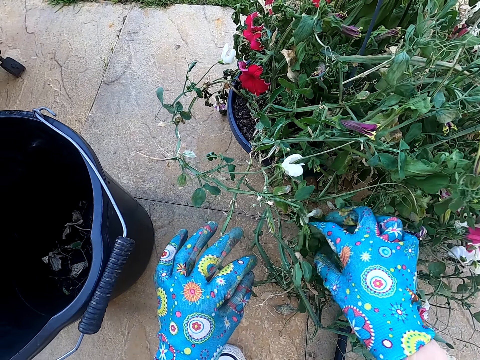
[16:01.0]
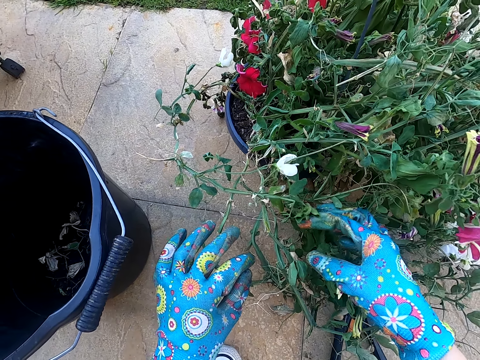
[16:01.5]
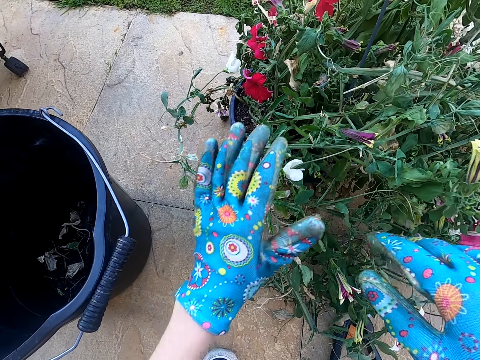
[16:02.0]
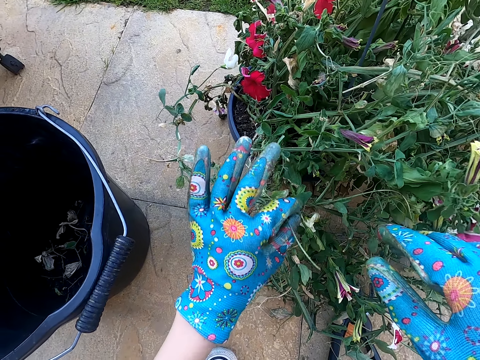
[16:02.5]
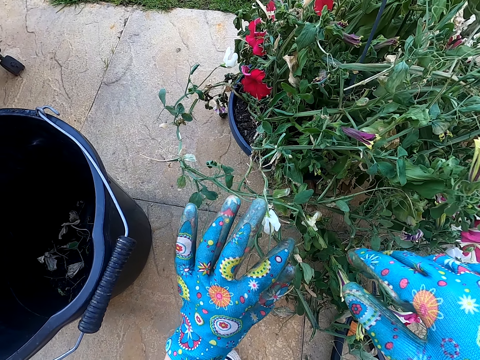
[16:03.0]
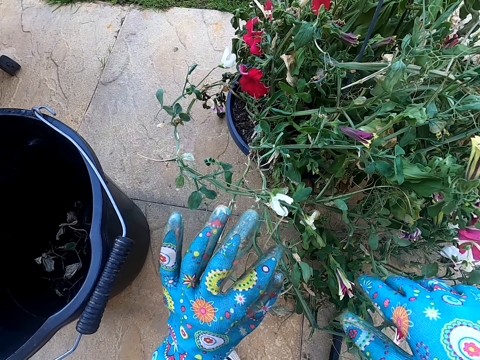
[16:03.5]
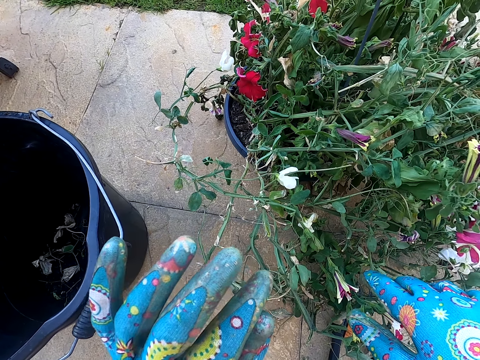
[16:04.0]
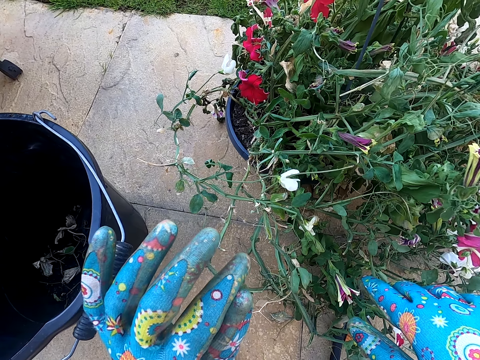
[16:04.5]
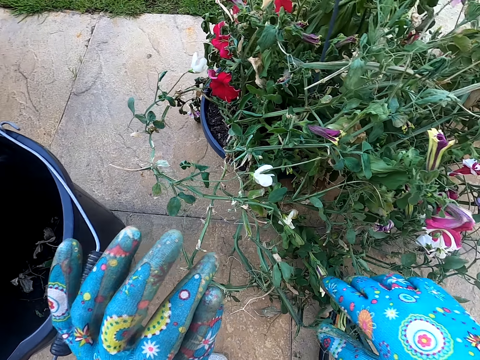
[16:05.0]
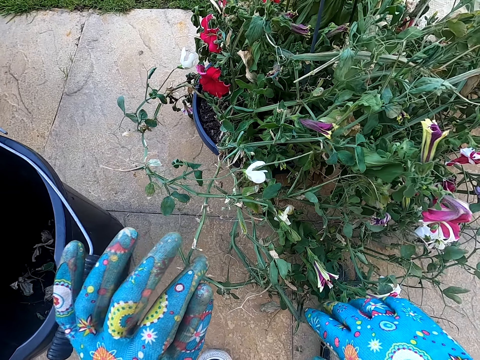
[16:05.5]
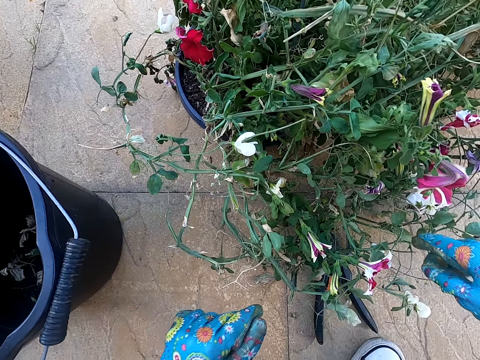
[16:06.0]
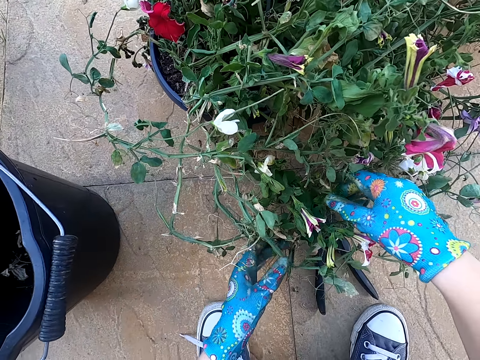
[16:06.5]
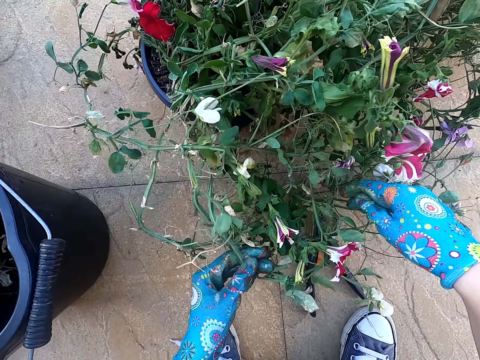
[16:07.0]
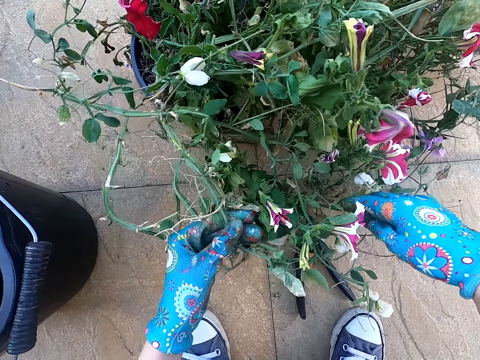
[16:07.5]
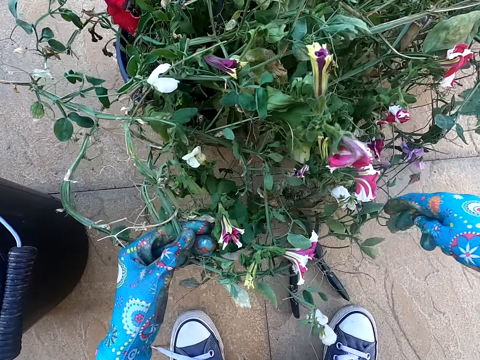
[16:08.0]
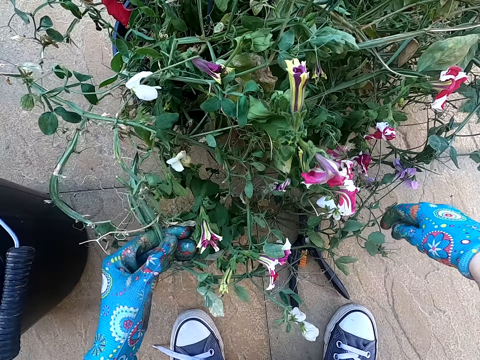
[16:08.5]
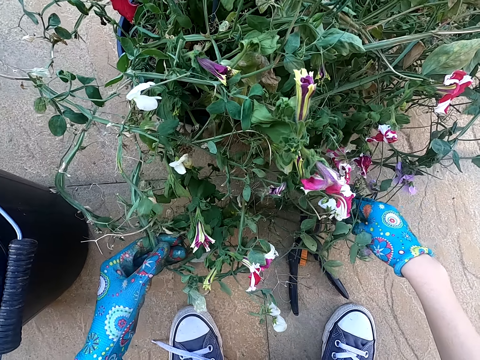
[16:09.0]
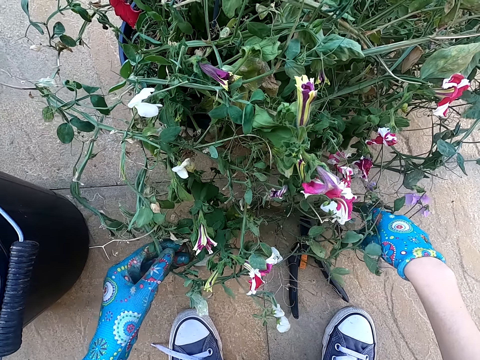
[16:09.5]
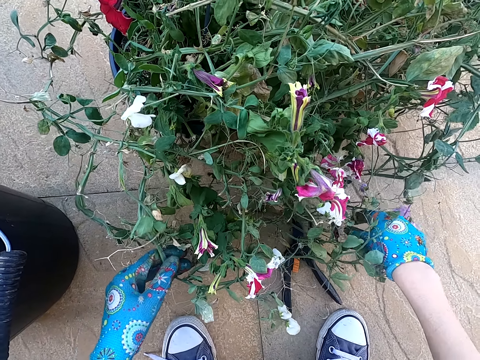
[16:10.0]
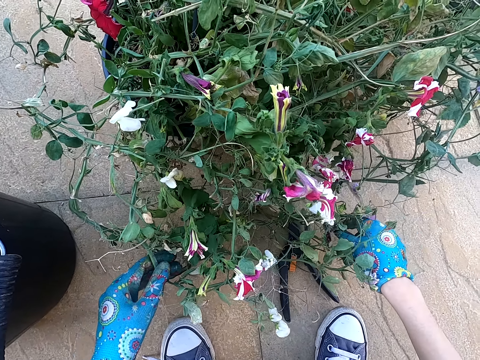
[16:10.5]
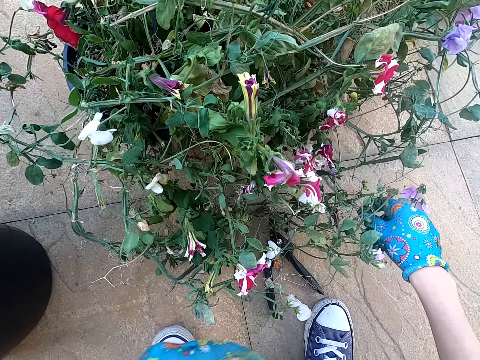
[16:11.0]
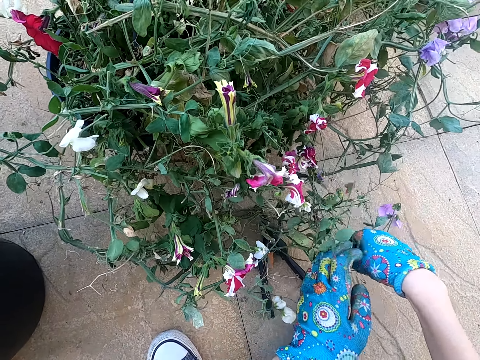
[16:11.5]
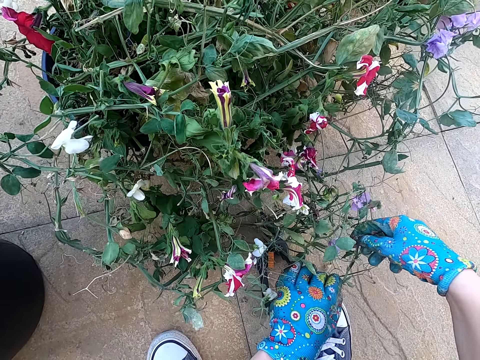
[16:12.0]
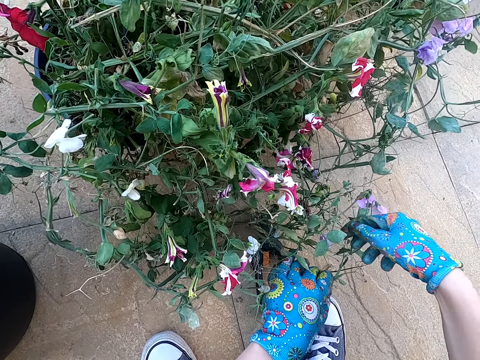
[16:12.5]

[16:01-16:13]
The camera wearer touches the plant.

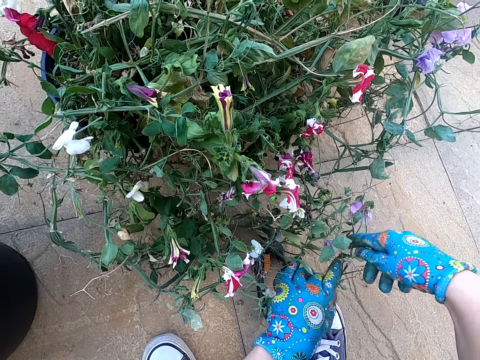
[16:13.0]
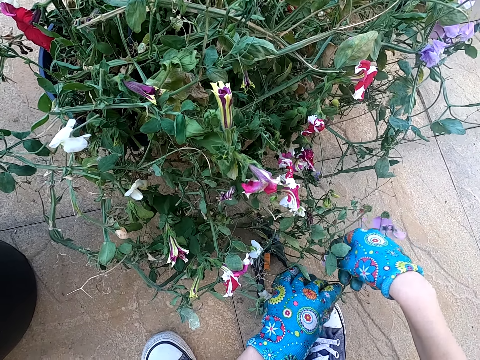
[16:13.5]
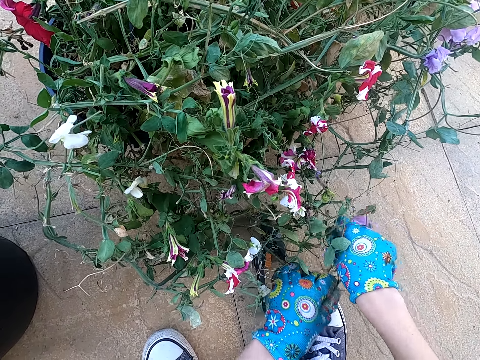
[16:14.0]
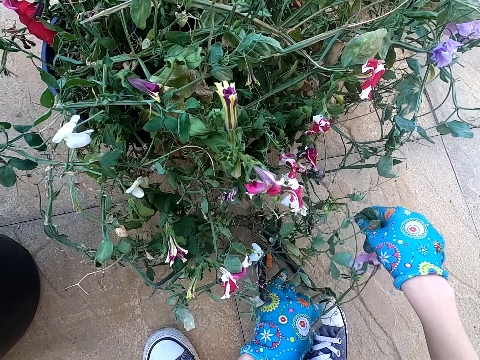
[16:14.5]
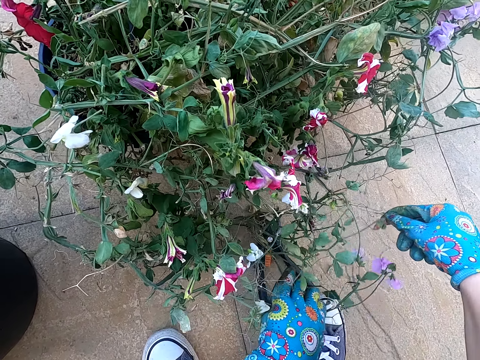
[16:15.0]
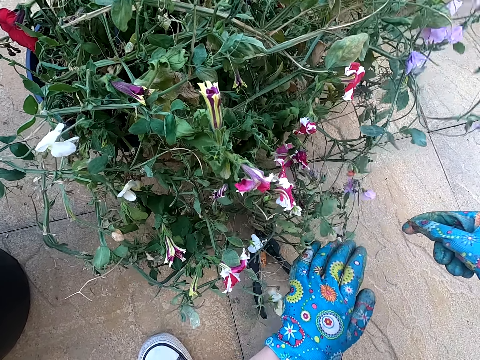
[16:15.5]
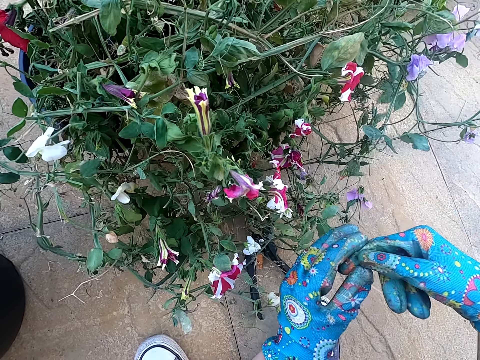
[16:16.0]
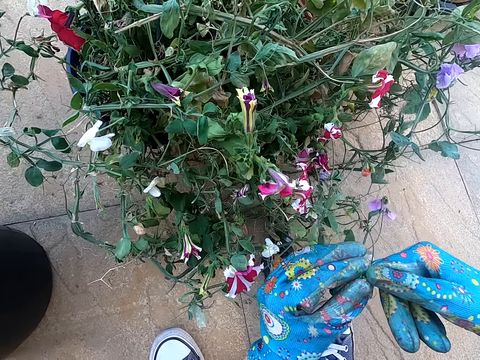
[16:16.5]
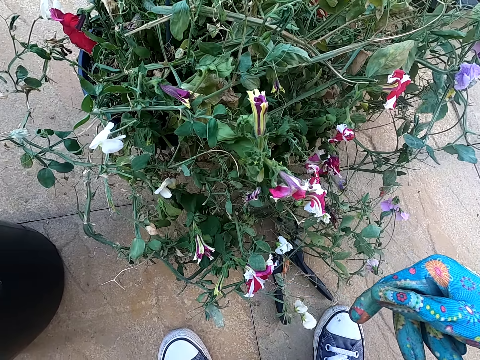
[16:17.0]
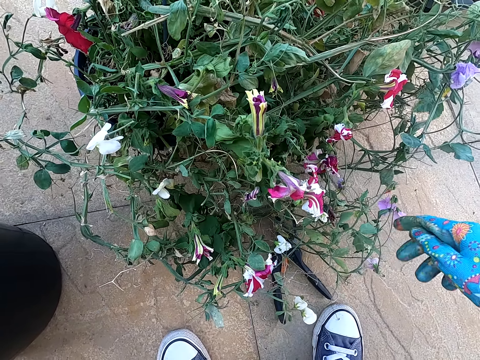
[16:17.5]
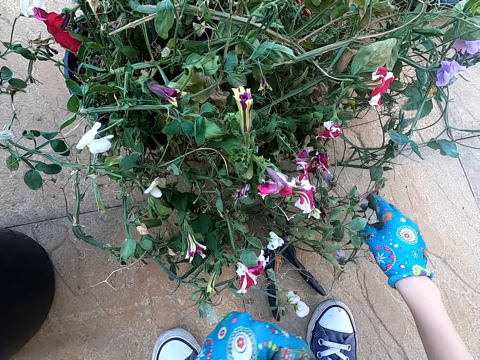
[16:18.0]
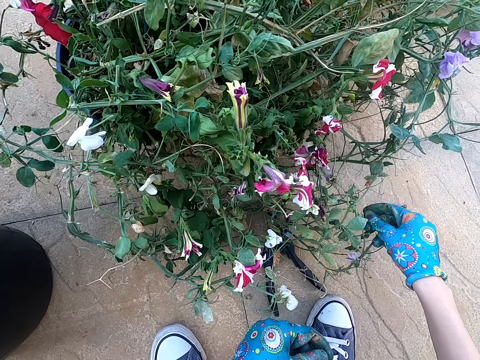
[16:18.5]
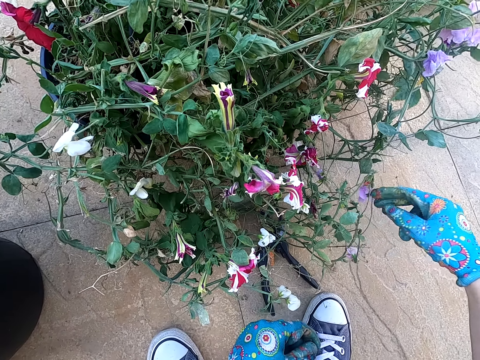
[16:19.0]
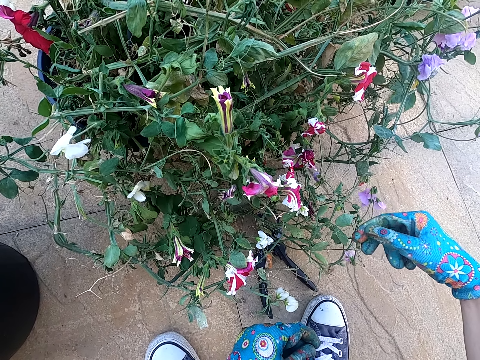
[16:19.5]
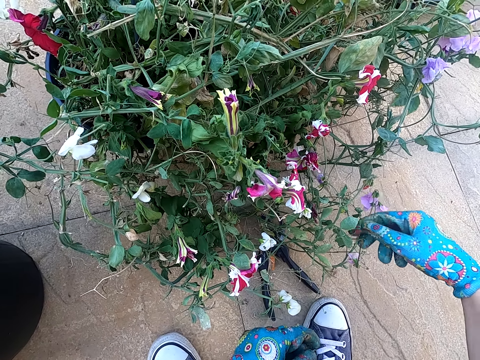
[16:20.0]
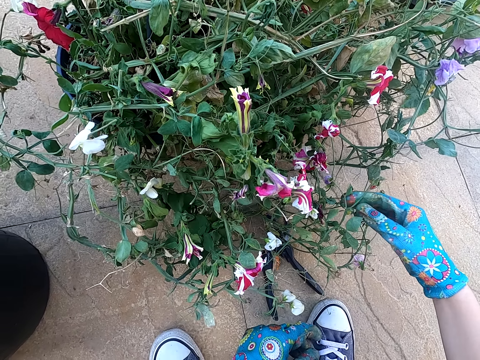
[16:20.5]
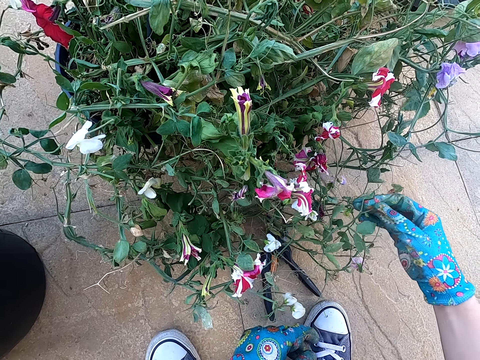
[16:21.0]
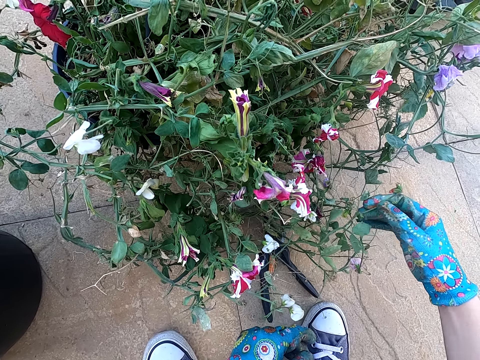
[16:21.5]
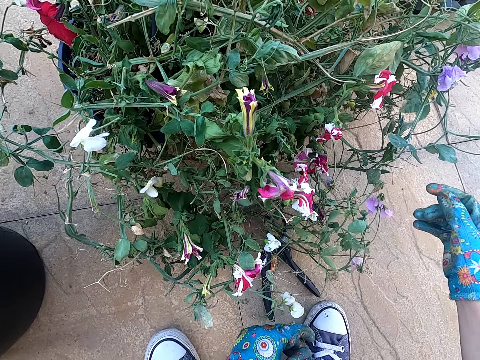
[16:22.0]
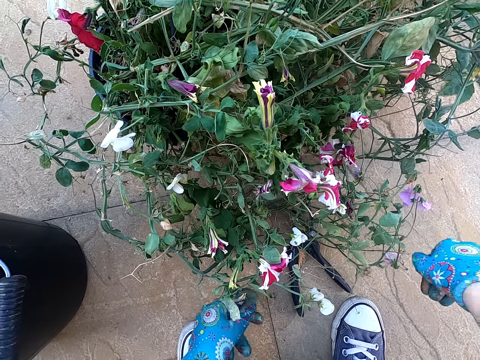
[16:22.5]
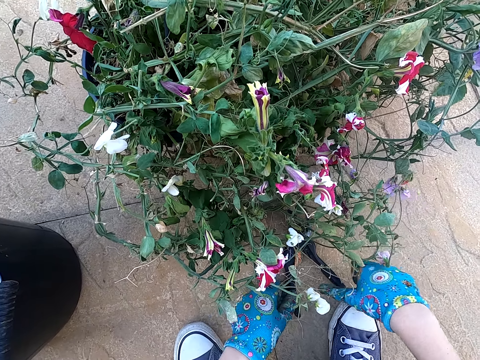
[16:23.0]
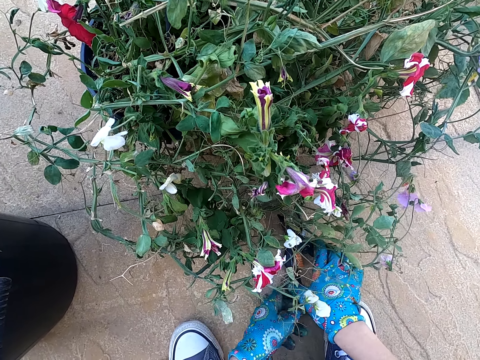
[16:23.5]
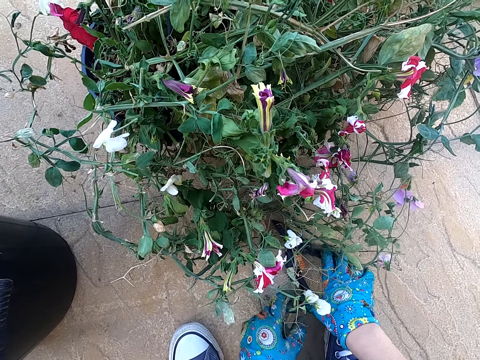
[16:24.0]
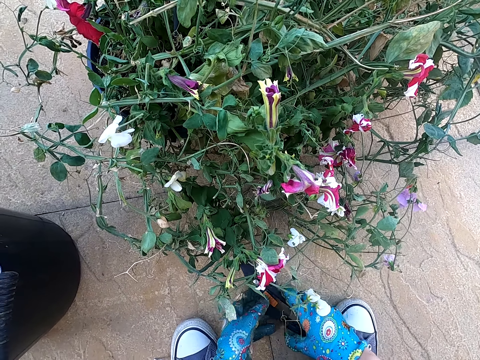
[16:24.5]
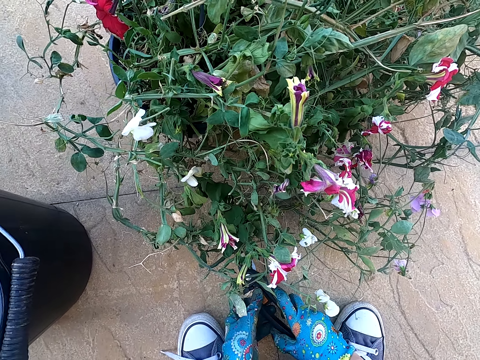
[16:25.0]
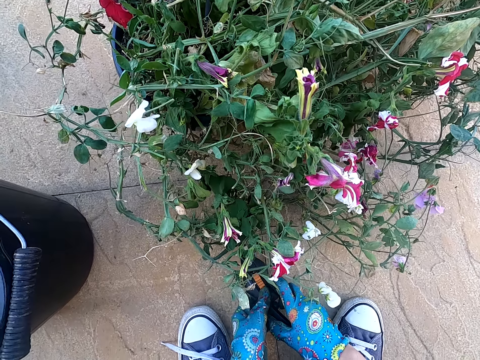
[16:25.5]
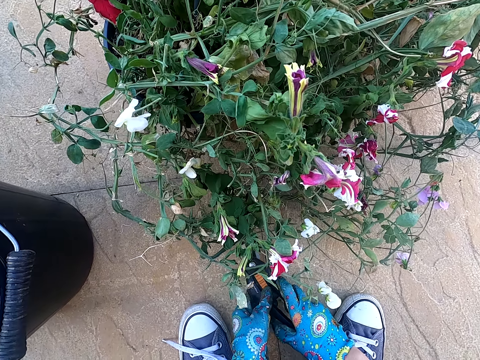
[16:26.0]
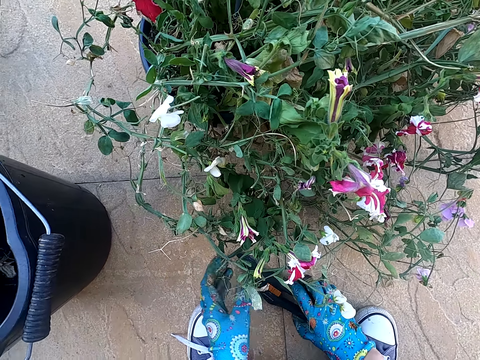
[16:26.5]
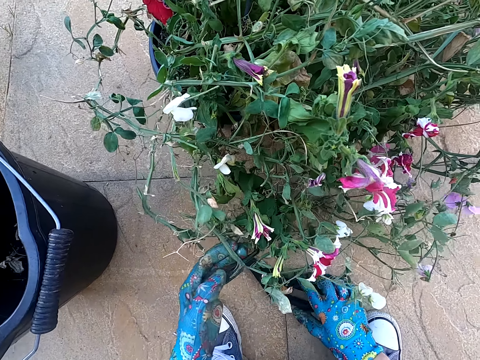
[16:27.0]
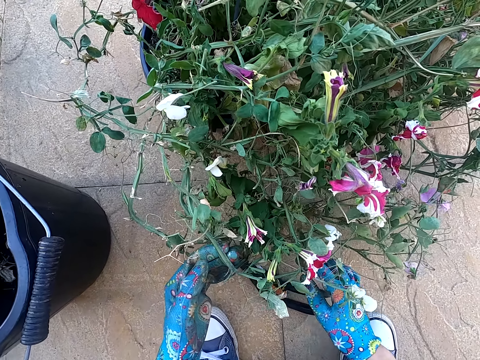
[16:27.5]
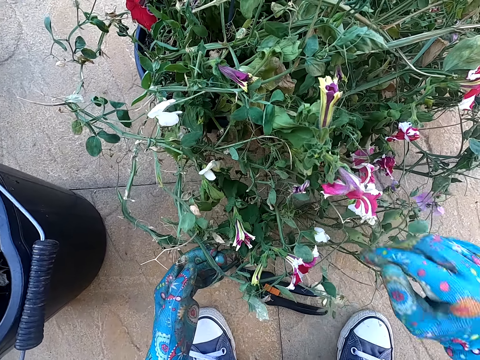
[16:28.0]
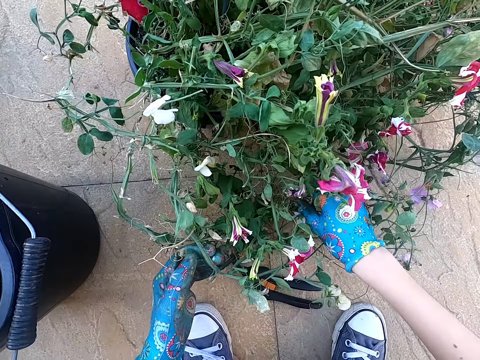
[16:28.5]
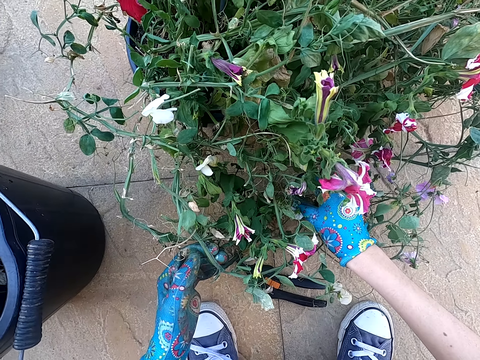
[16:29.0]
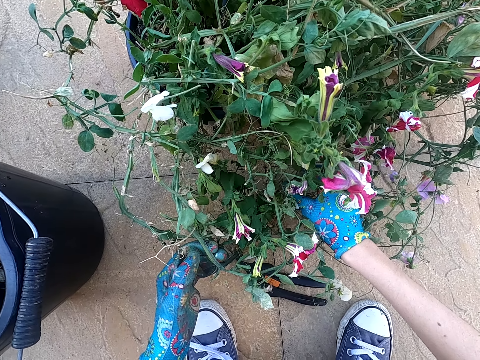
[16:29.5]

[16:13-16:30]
The camera wearer cuts the dry house plant branch with her hands. She plucks a flower from the plant. She places the flower in the plant. She kneels on the ground. She touches the plant. She holds the house plant with her hands. She picks up the lopper shears on the ground. She puts the lopper shears on the ground. She touches the plant. She holds the house plant with her hands.
